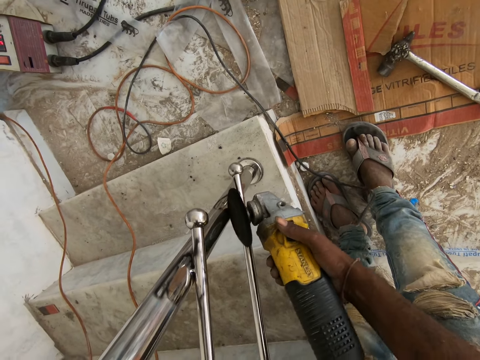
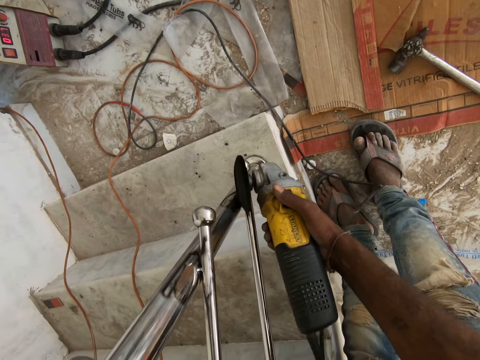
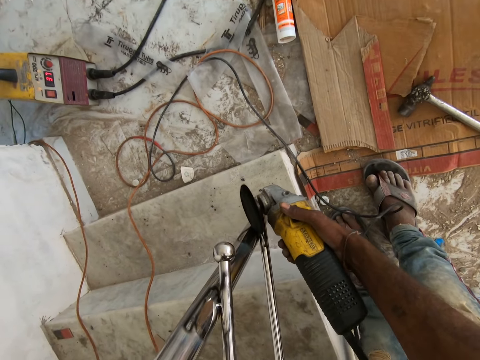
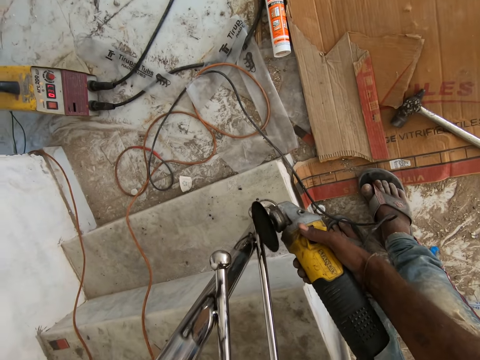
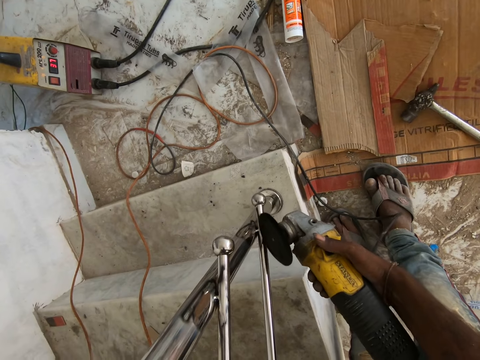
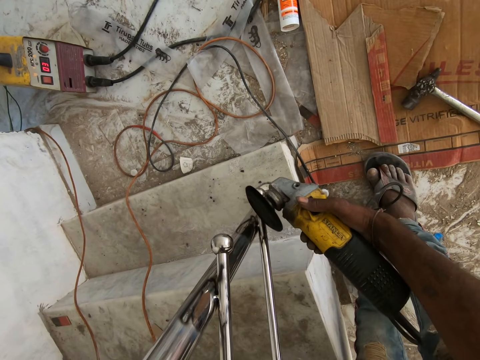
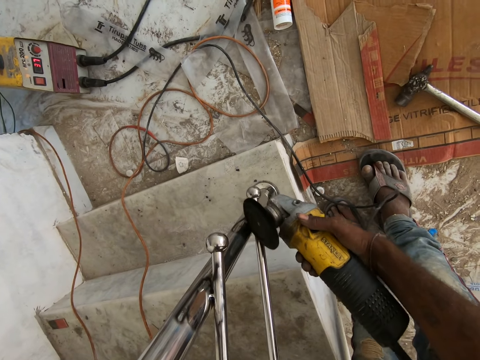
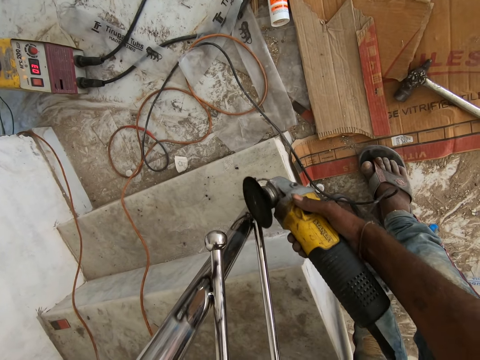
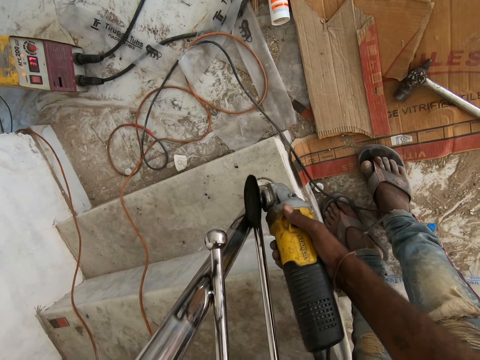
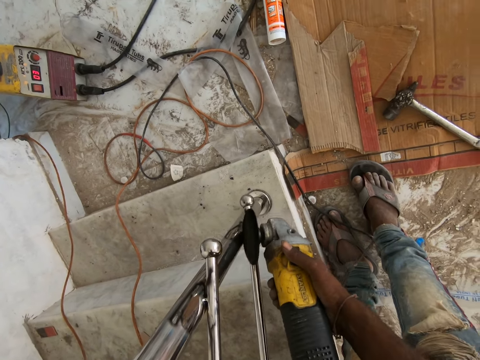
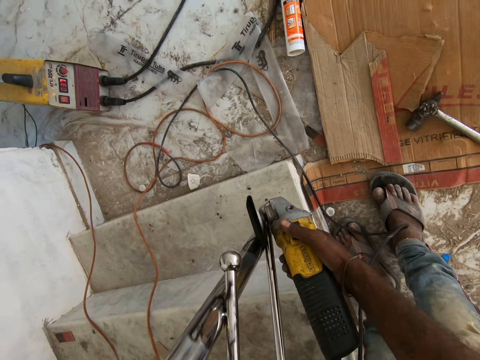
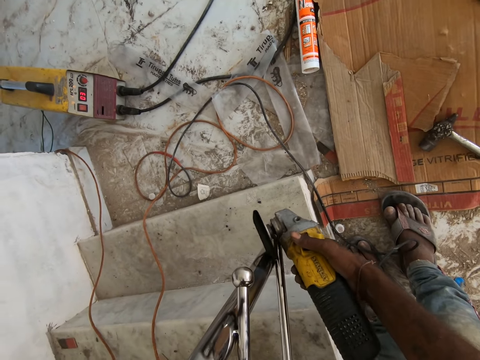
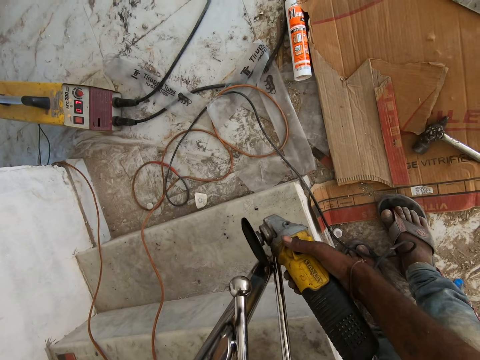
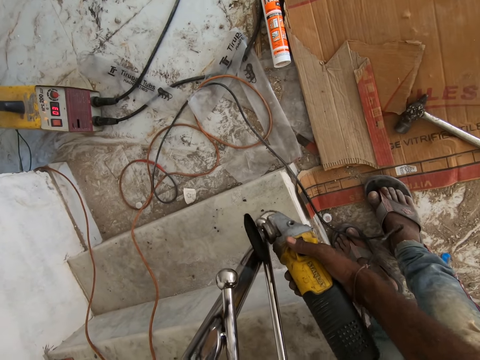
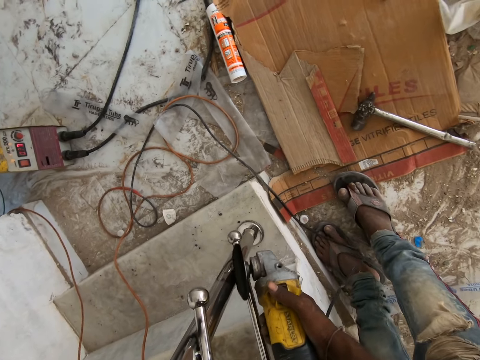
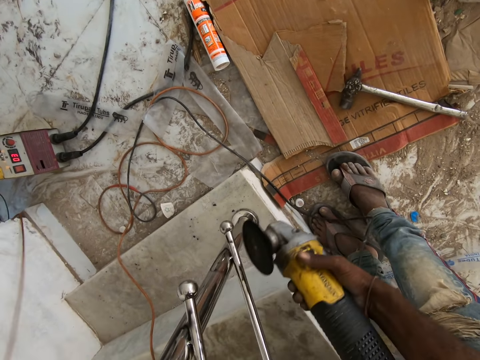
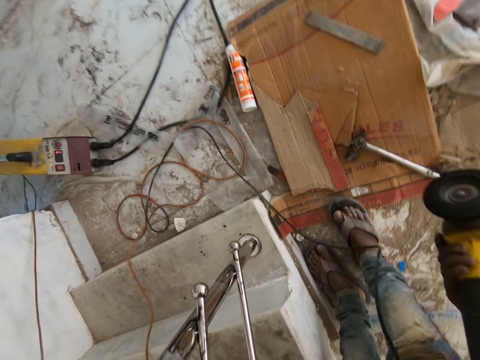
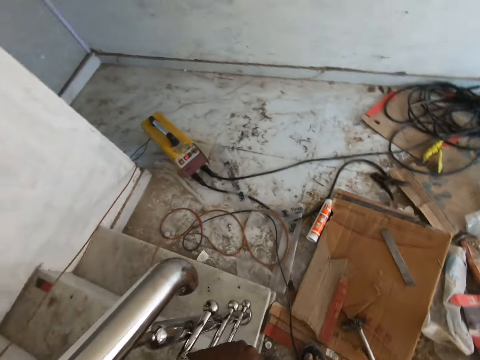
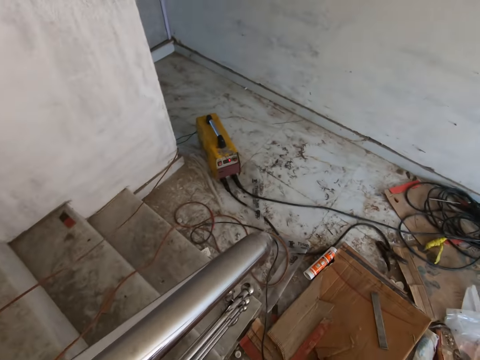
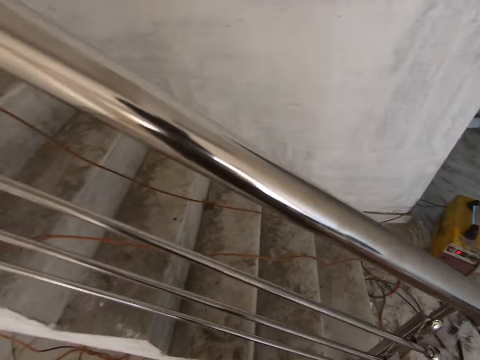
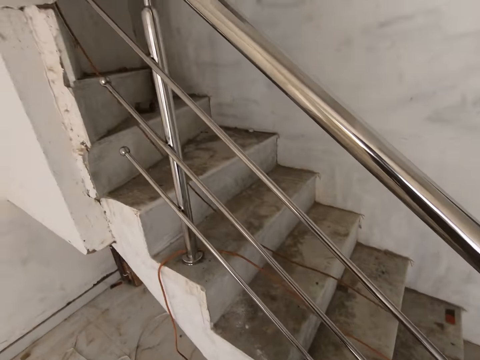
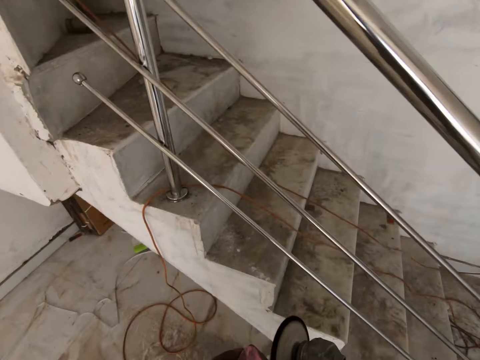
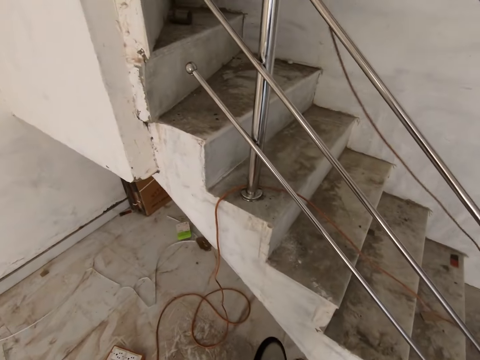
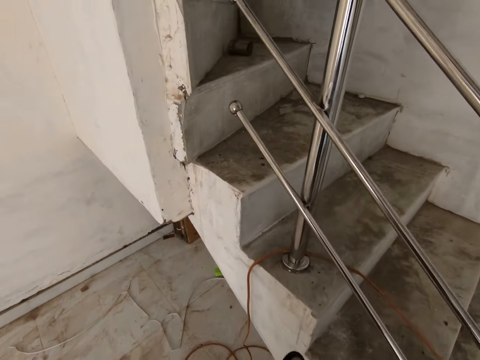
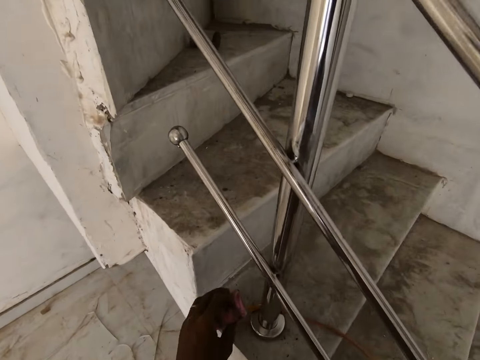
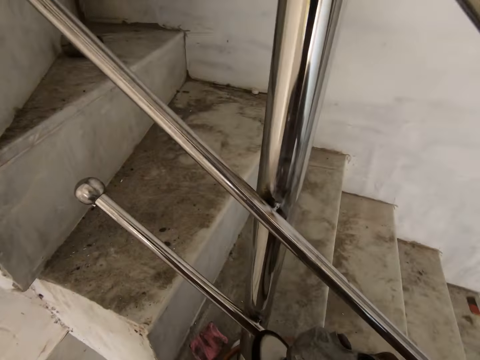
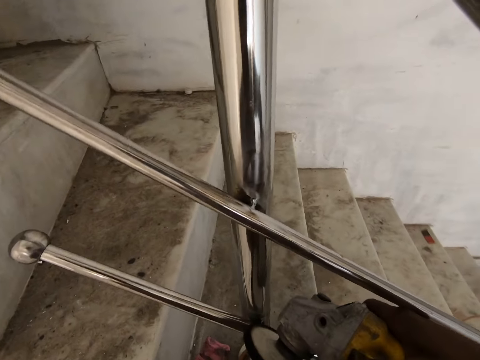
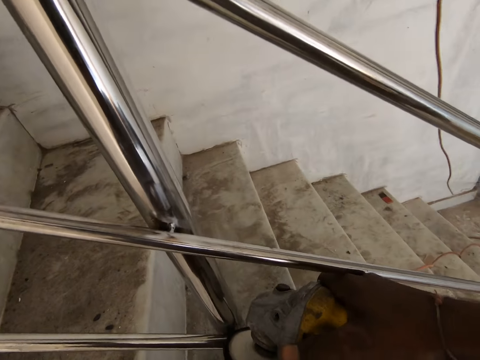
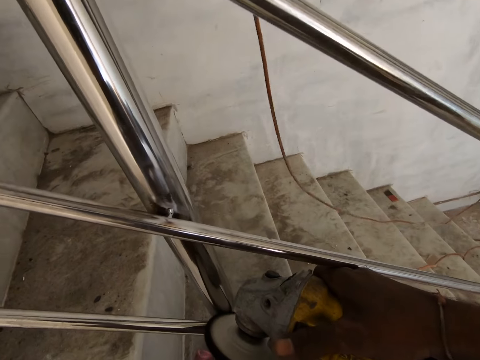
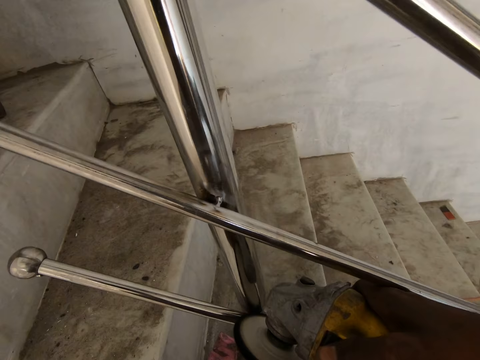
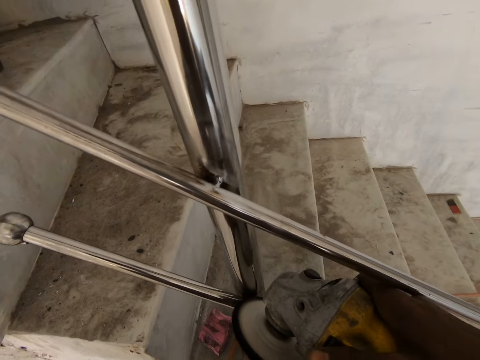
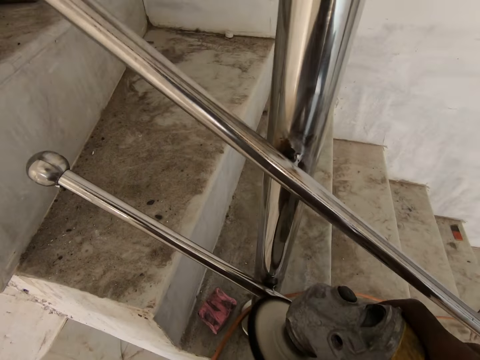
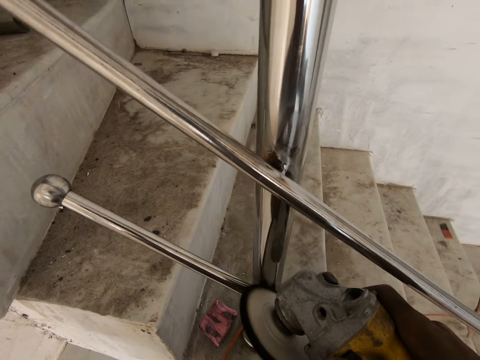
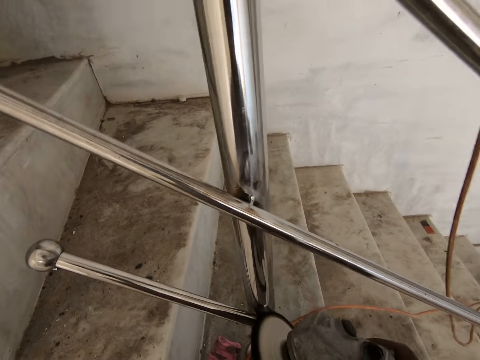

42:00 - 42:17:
The camera wearer places the bar rouge on the stairs with his left hand. He smoothens the rail with the rotary tool in his hands.

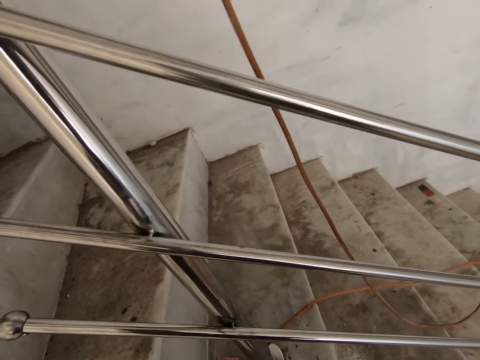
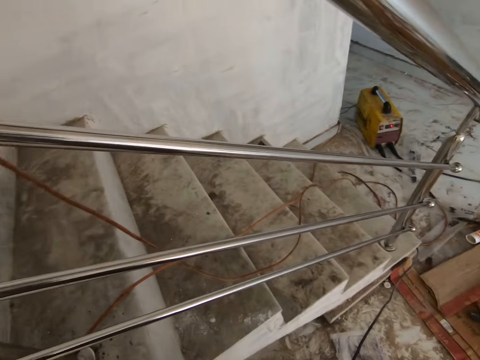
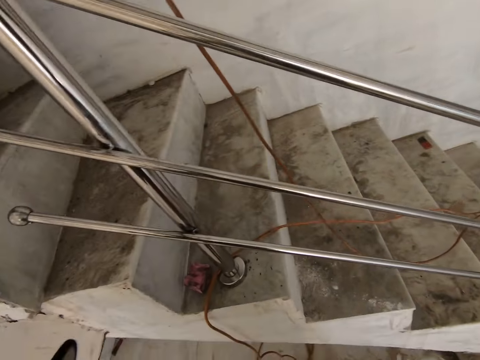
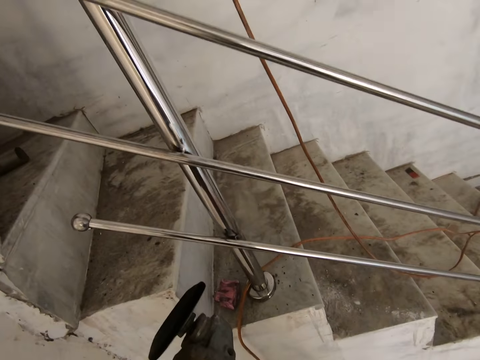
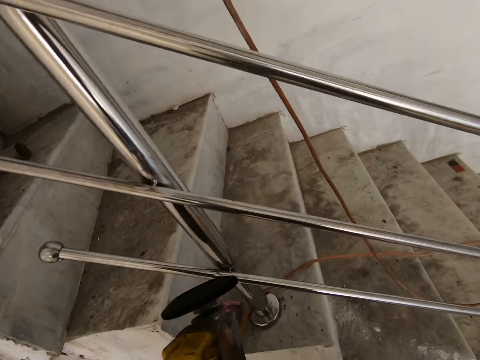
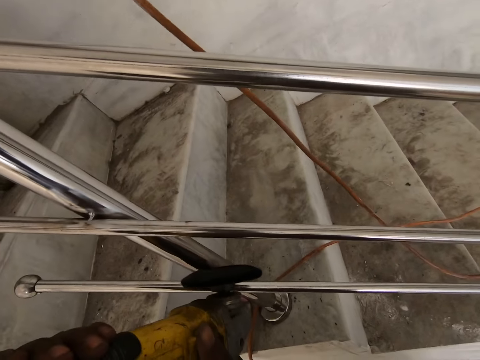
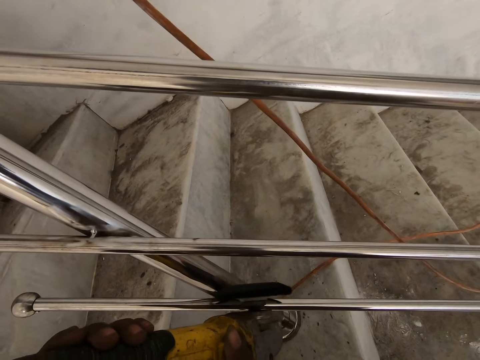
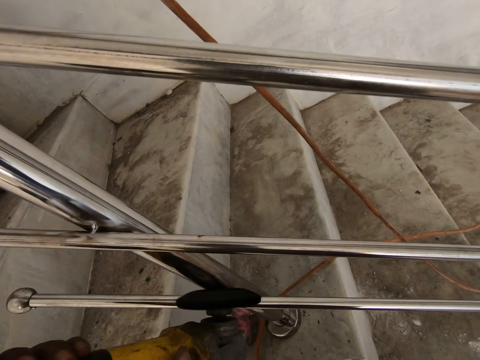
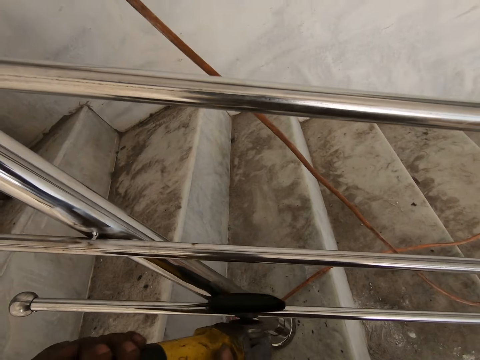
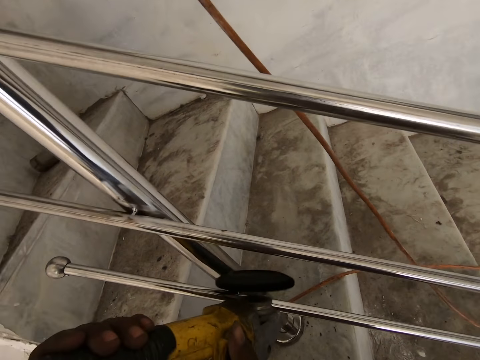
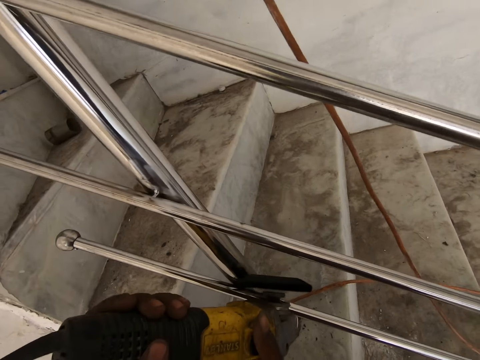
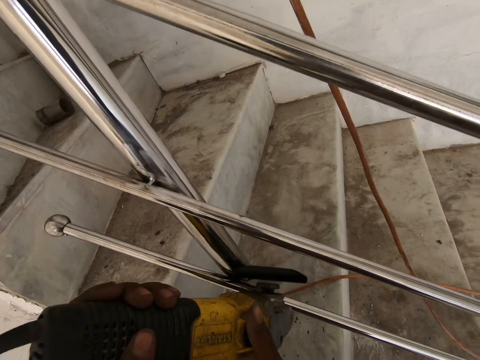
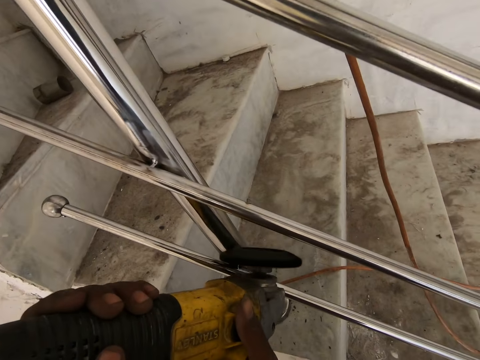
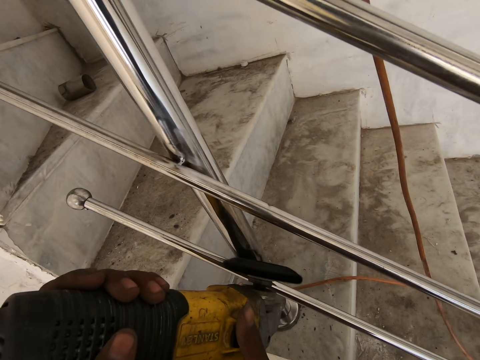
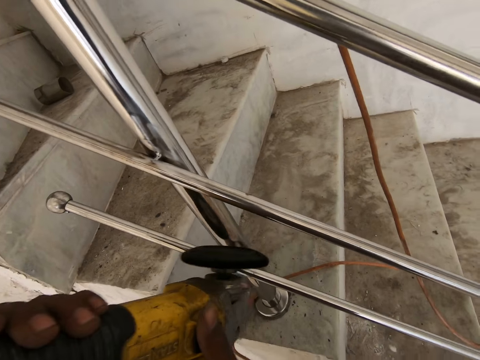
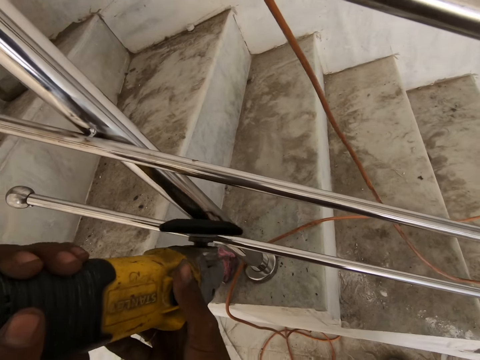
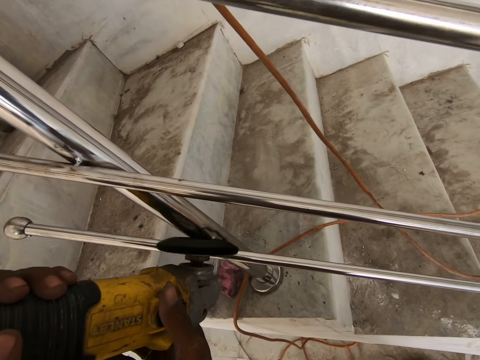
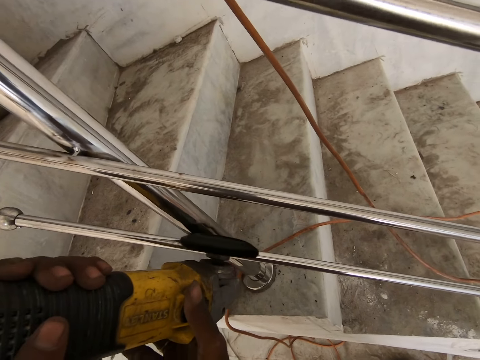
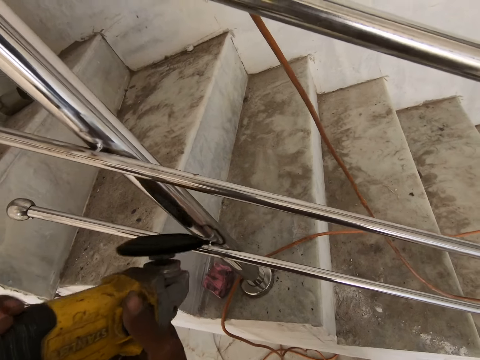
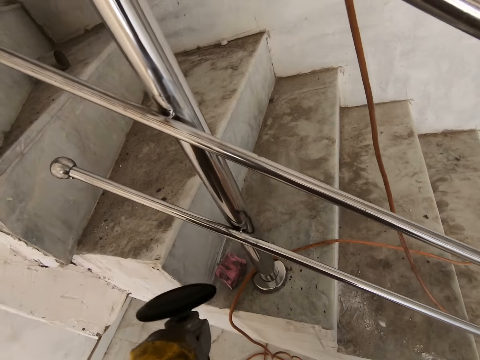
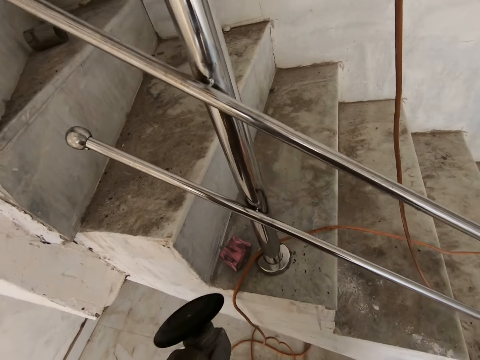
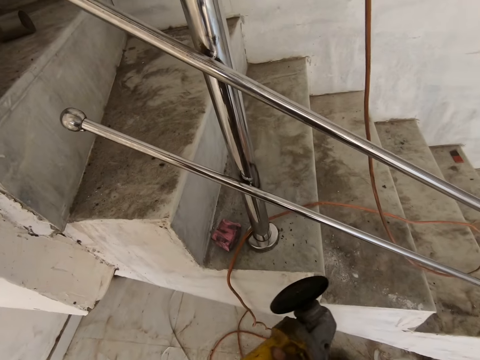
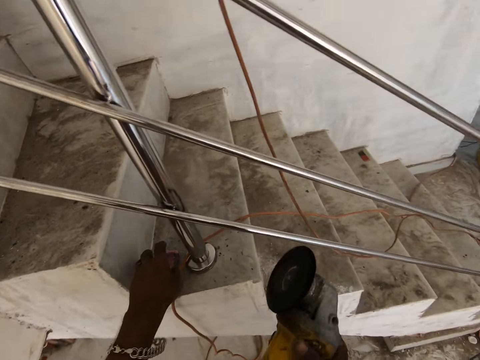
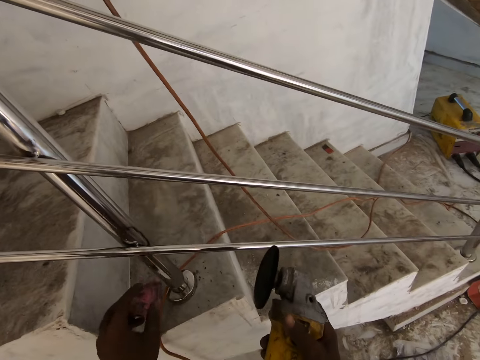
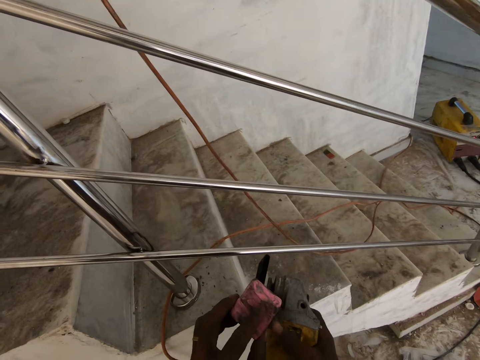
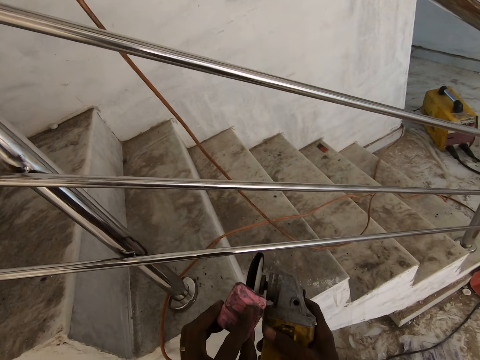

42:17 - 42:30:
The camera wearer picks the bar rouge from the stairs with his left hand. He polishes the rotary tool with the bar rouge in his left hand.
